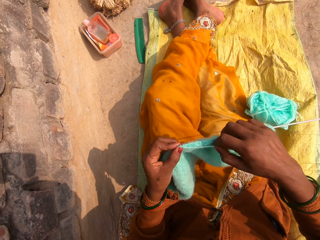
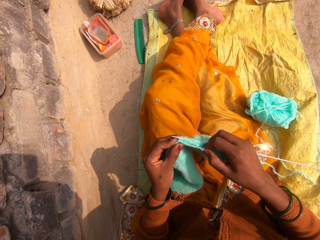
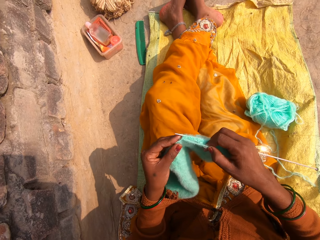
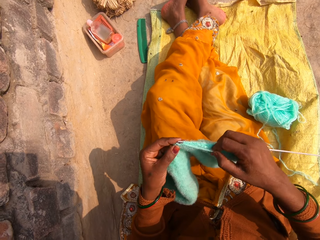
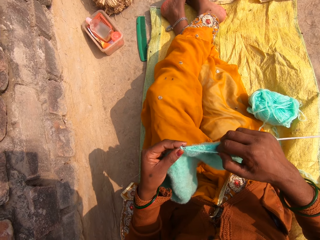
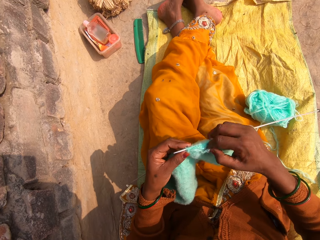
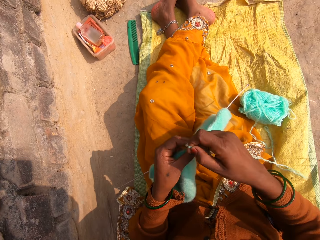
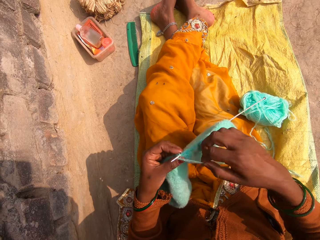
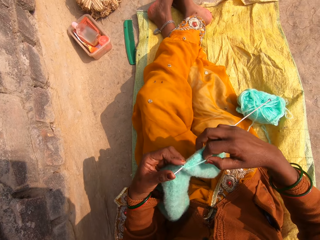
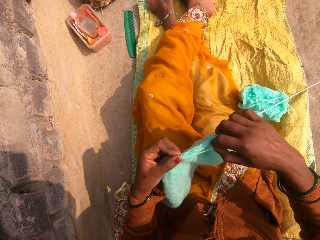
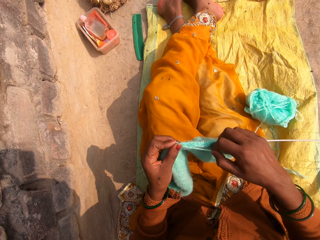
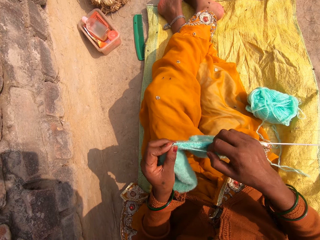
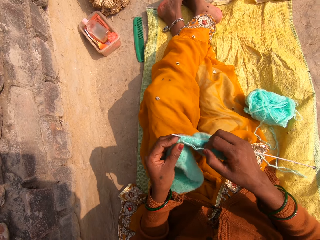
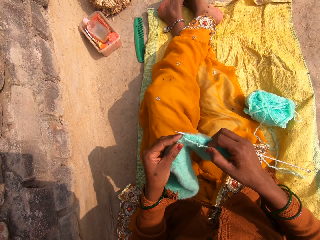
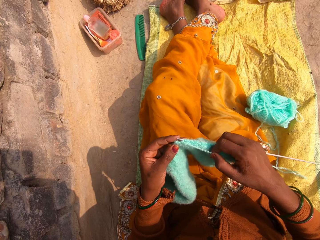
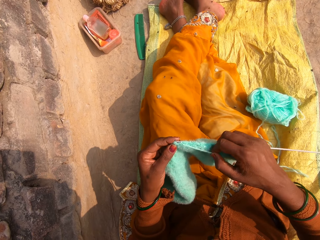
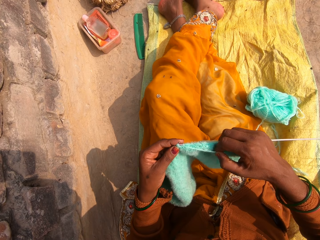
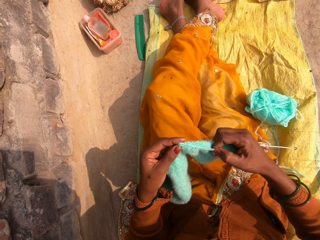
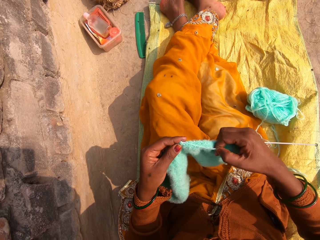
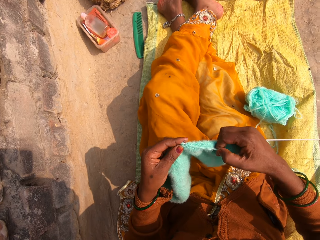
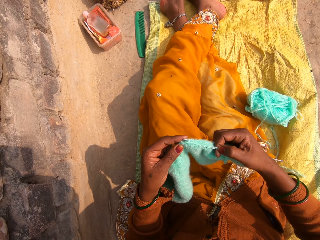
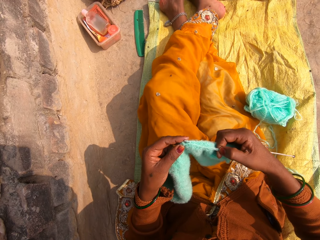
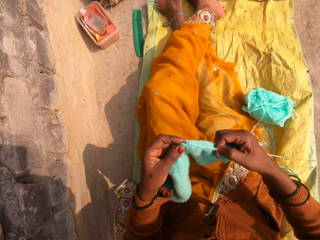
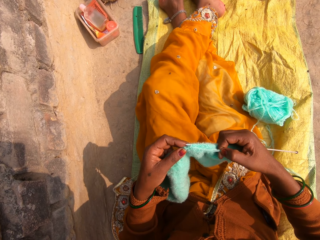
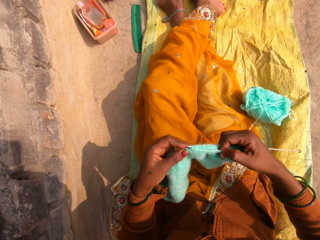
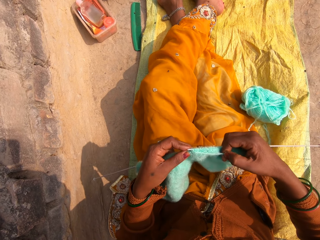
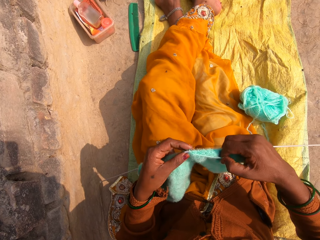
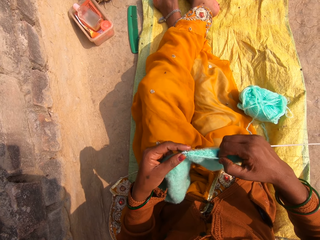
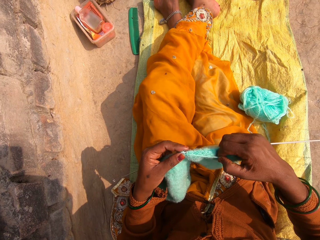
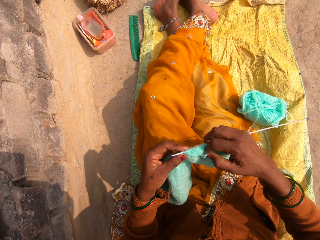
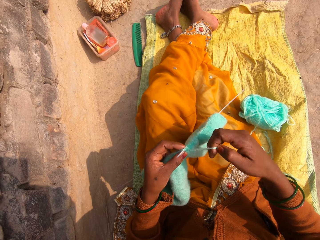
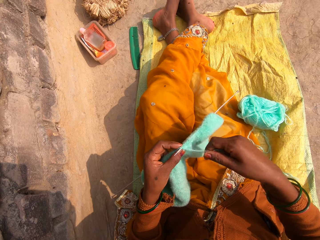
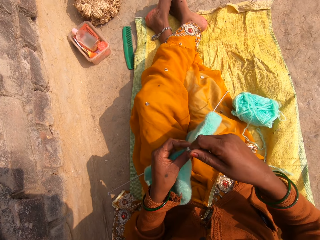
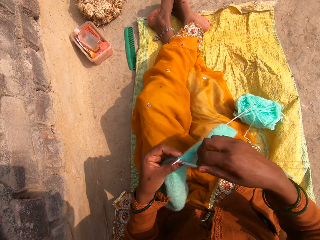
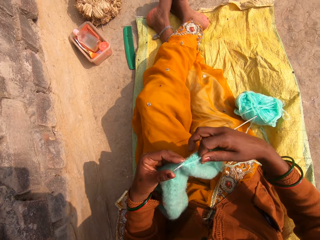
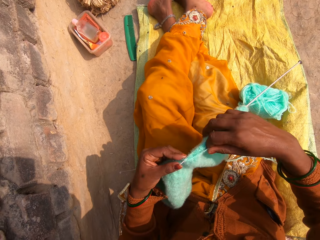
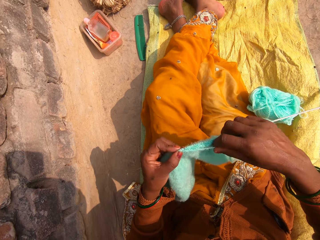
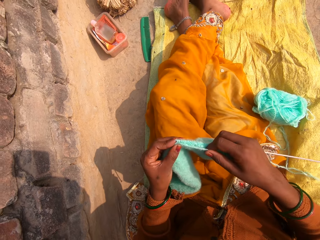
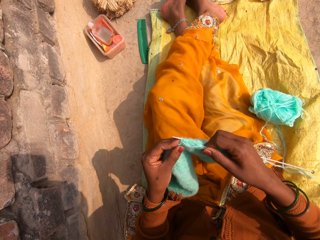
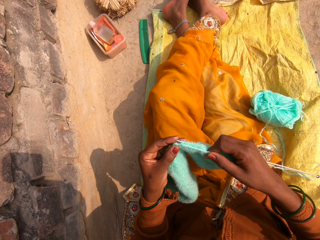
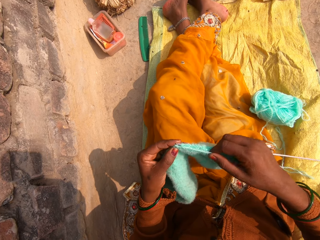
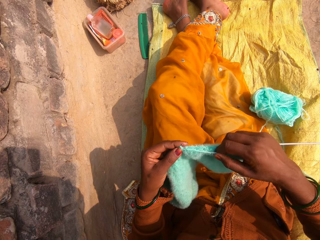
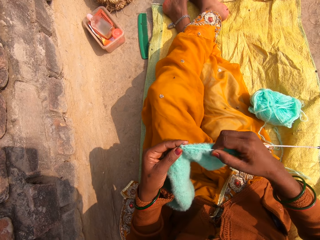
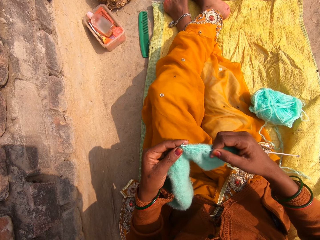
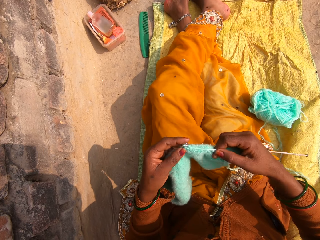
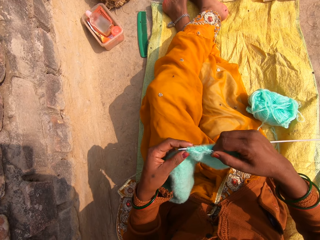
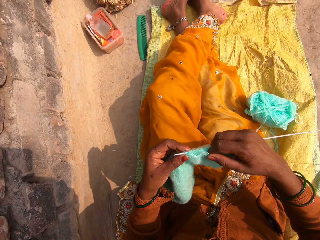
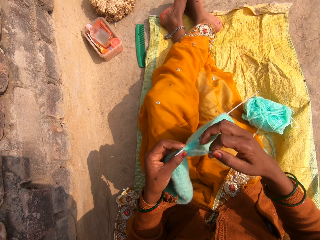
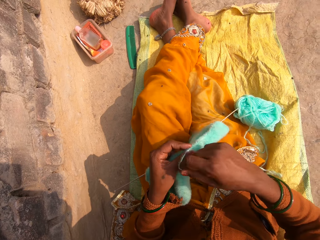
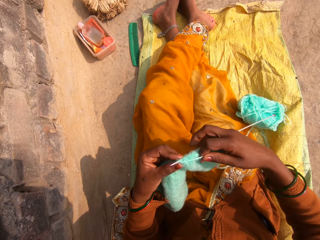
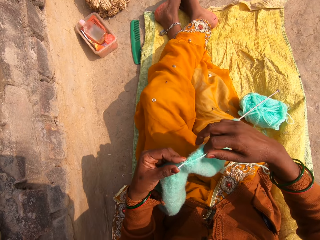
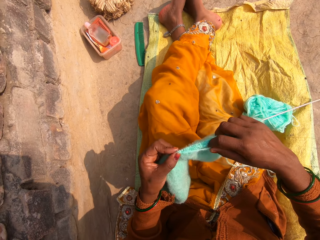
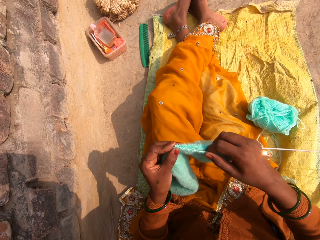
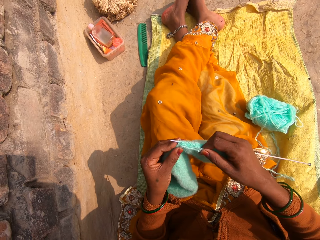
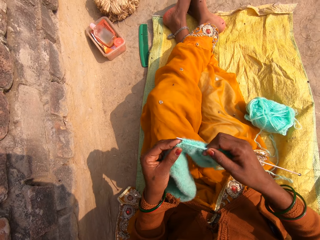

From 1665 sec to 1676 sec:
The camera wearer knits a fabric. They round the wool on the crochet. They knit the fabric. They round the wool on the crochet. They knit the fabric.

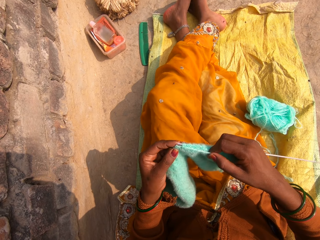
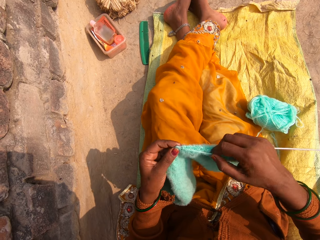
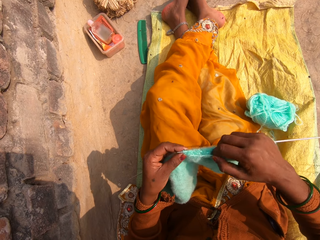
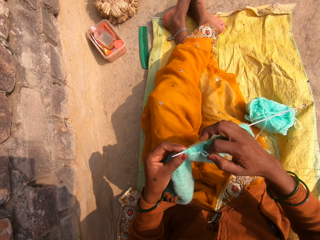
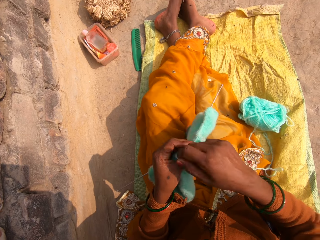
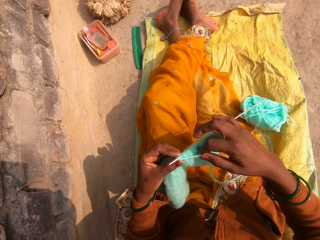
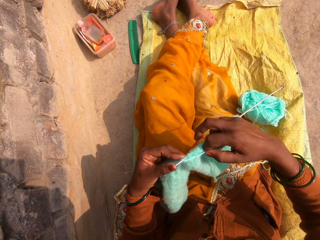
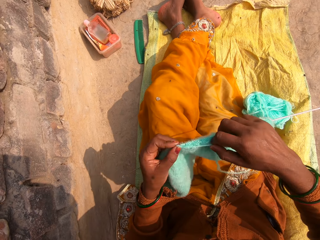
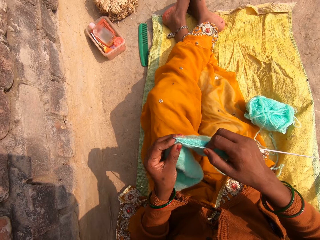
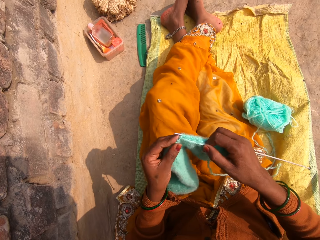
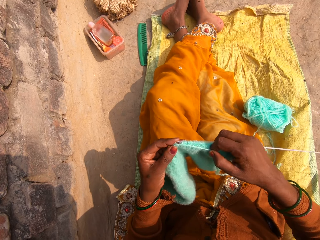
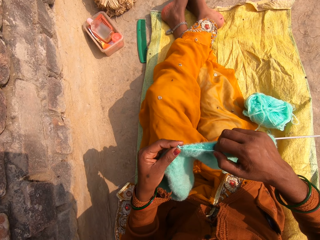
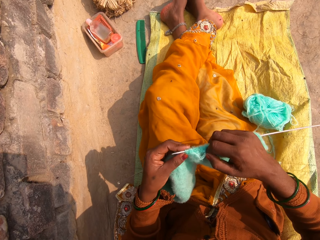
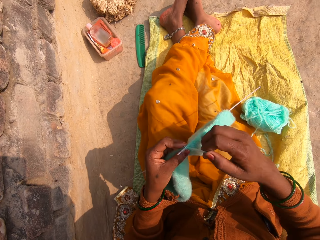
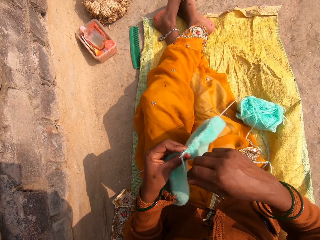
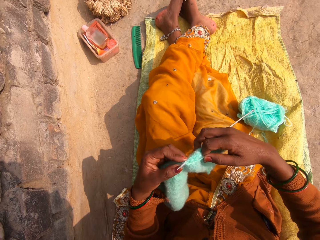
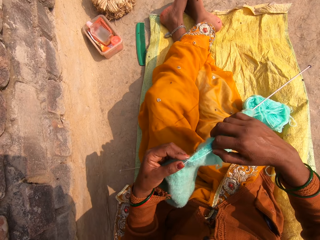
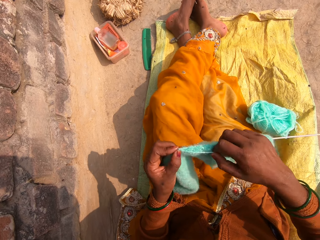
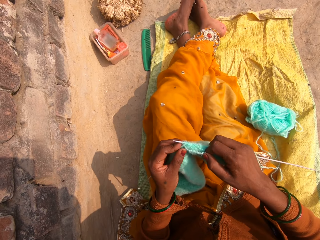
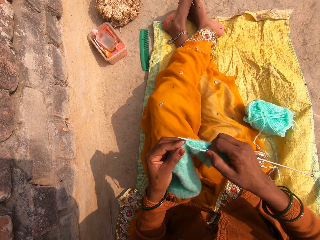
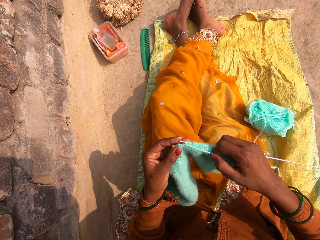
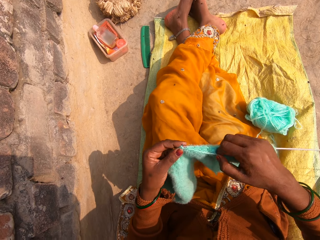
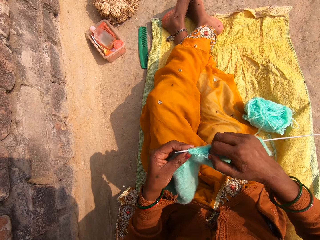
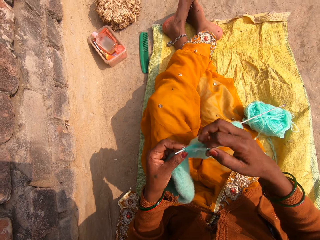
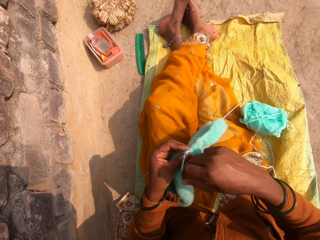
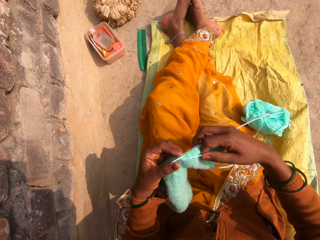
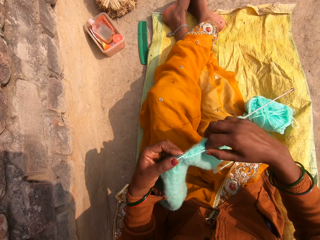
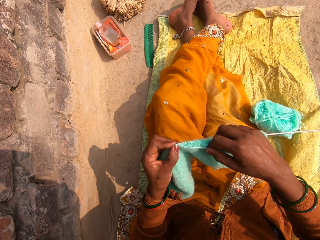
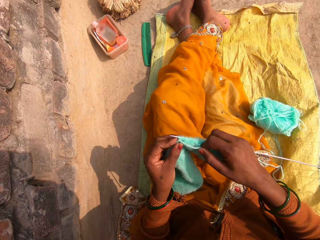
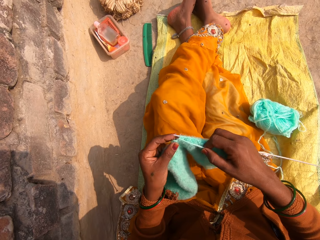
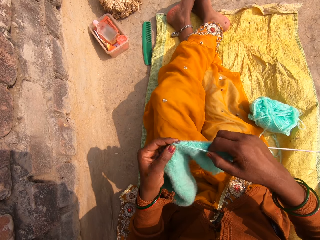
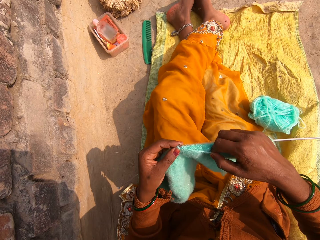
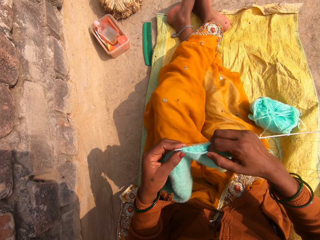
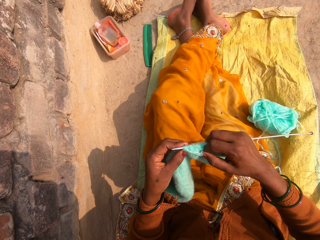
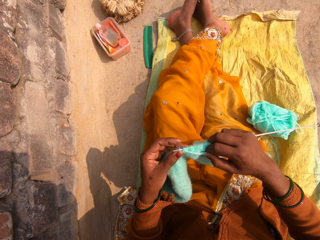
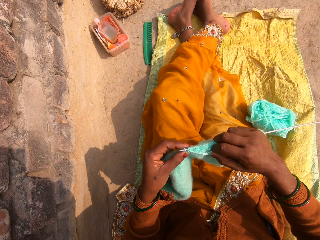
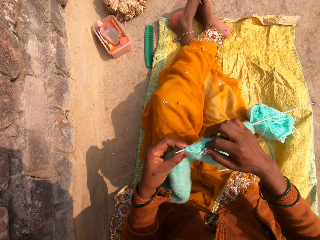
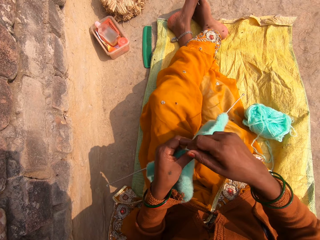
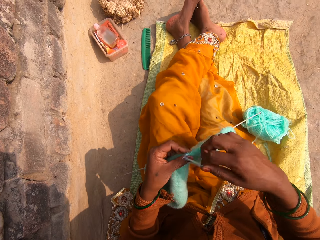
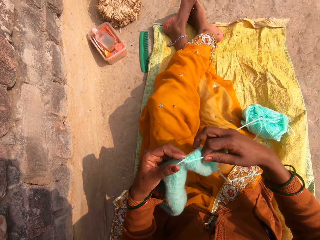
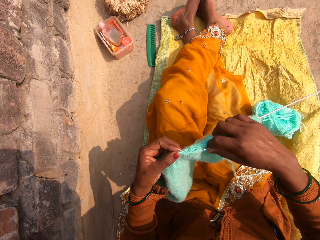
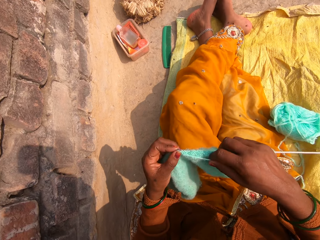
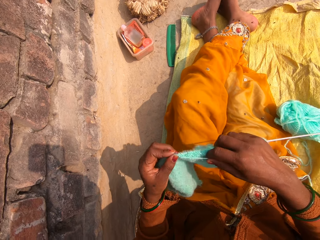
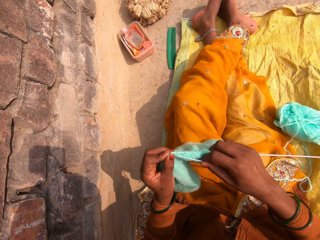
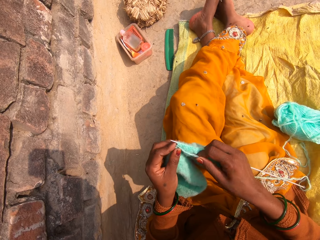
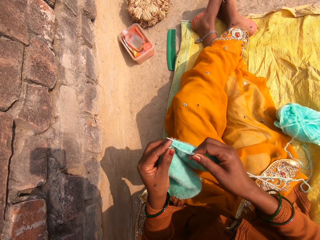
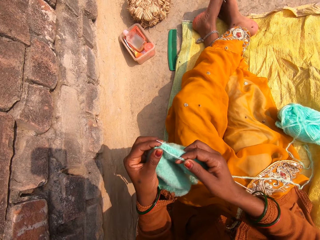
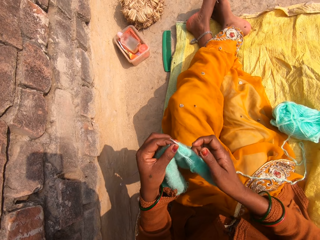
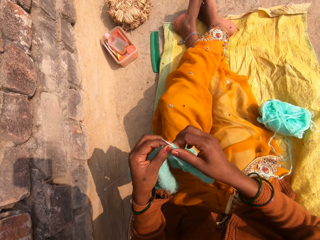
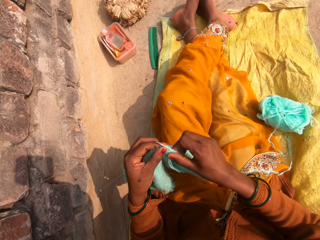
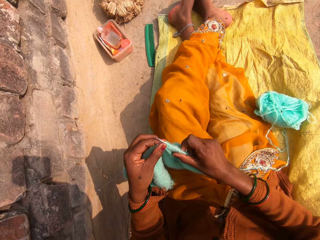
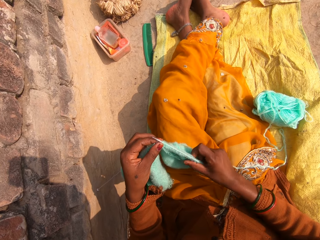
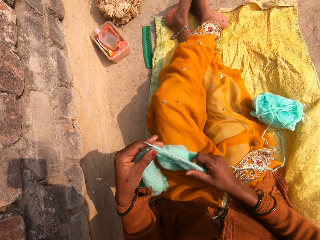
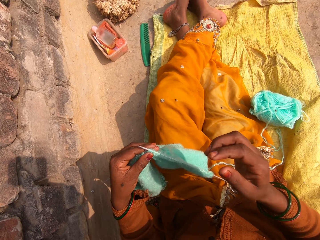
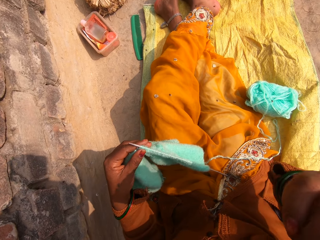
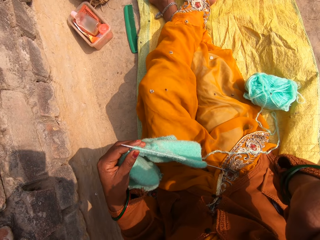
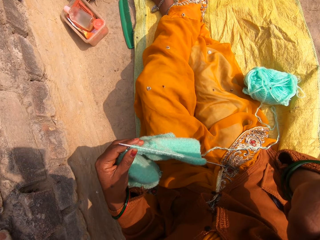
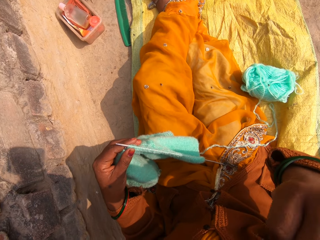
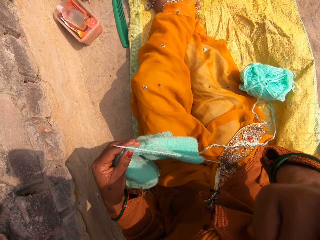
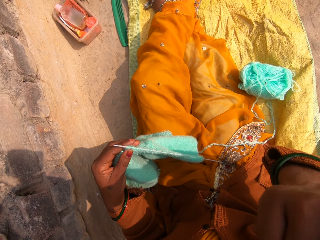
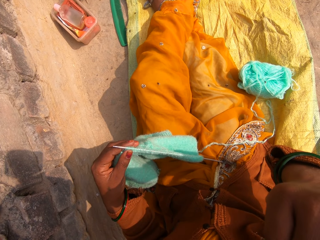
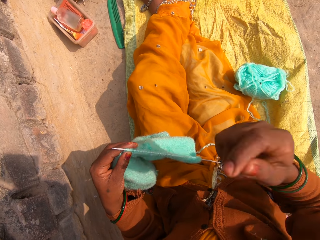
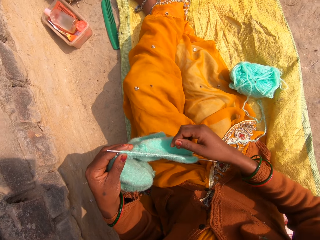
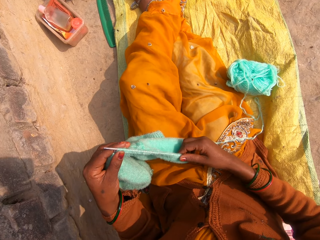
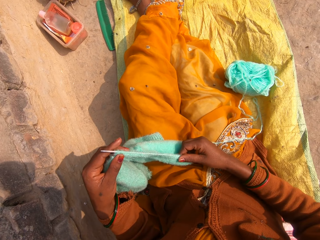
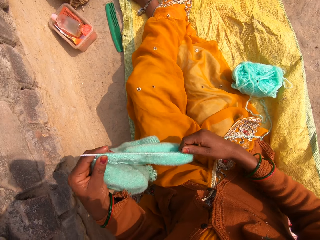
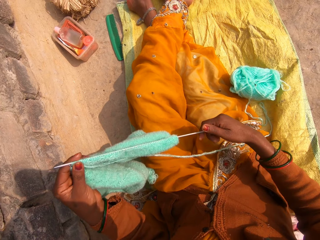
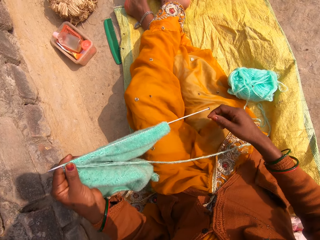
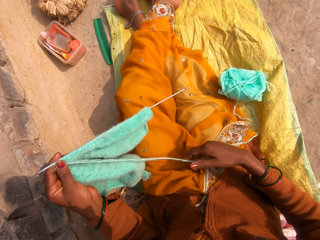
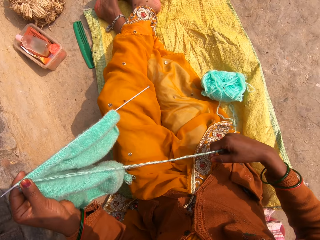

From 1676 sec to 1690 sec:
The camera wearer rounds the wool on the crochet. They knit the fabric. They round the wool on the crochet. They knit the fabric. They round the wool on the crochet. They knit the fabric. They round the wool on the crochet. They knit the fabric. They adjust the fabric on the crochet. They touch something. They touch the crochet.
